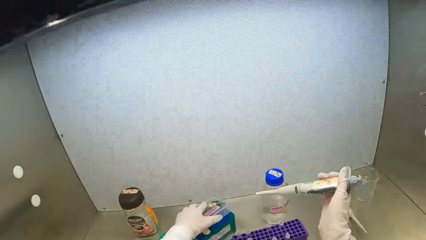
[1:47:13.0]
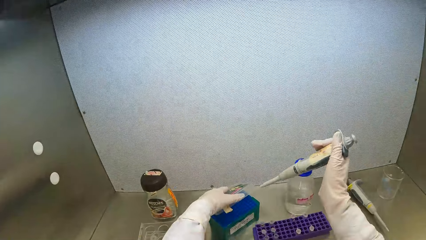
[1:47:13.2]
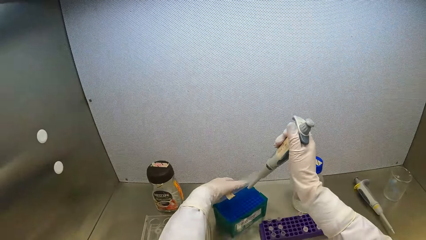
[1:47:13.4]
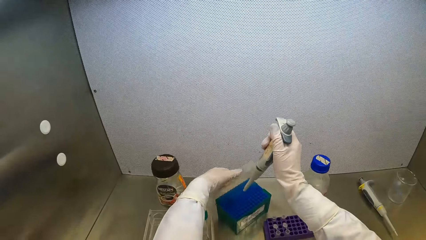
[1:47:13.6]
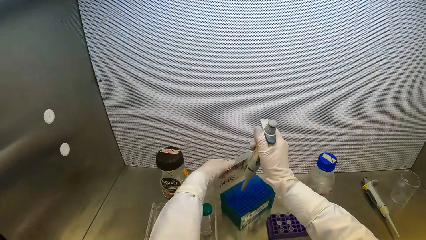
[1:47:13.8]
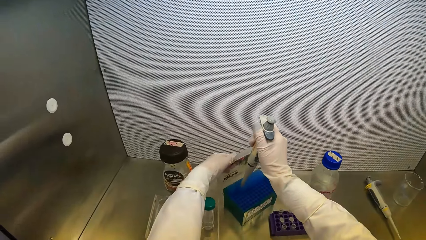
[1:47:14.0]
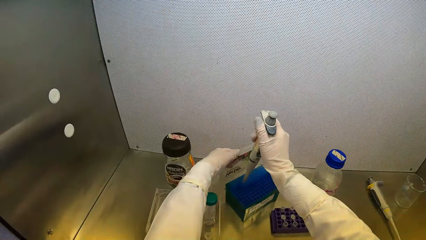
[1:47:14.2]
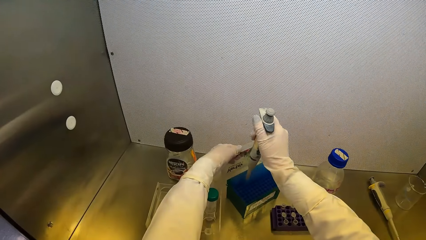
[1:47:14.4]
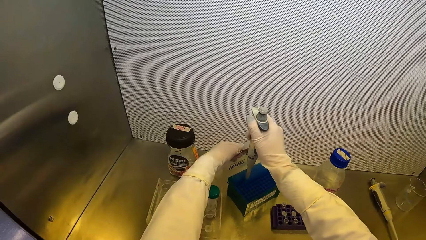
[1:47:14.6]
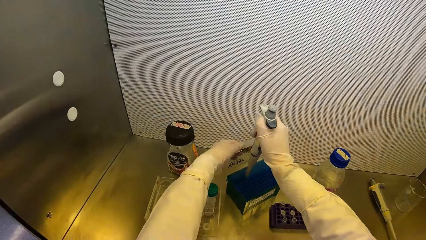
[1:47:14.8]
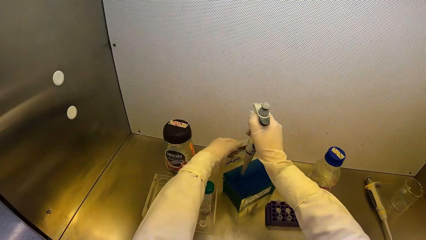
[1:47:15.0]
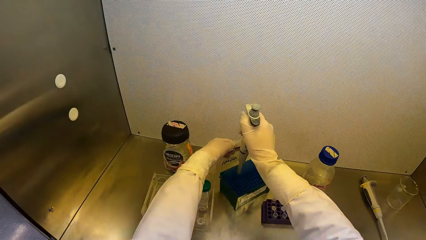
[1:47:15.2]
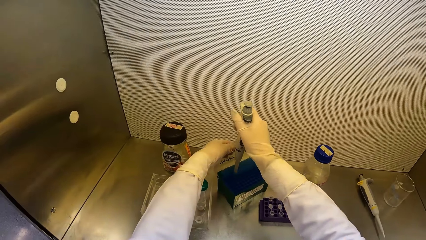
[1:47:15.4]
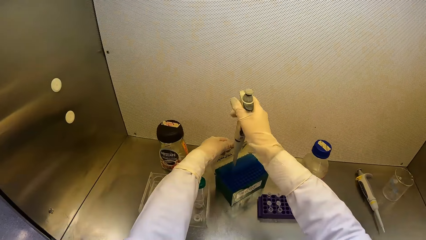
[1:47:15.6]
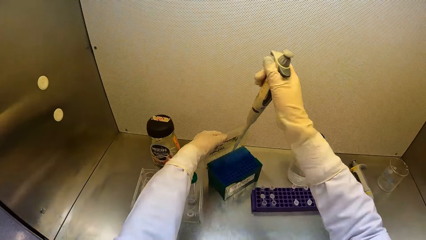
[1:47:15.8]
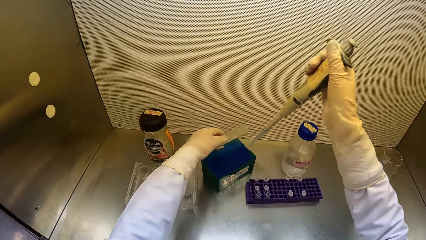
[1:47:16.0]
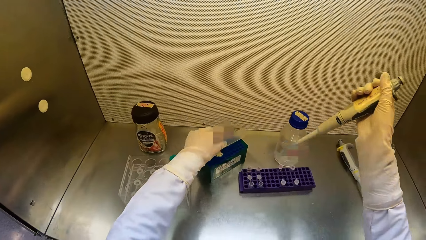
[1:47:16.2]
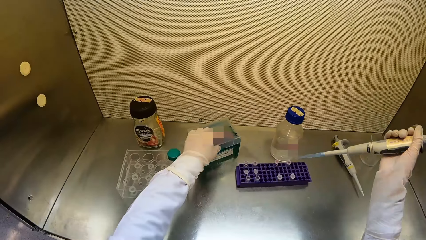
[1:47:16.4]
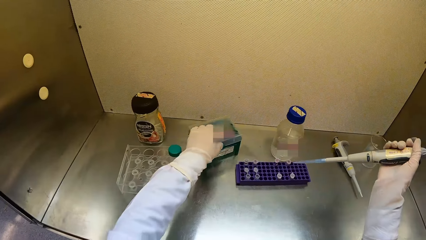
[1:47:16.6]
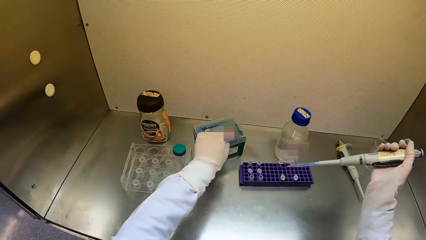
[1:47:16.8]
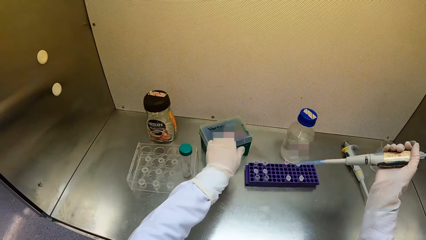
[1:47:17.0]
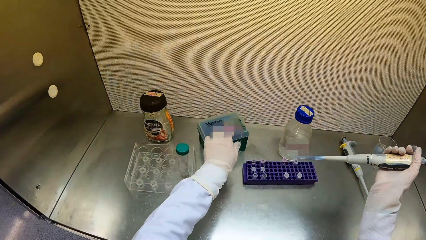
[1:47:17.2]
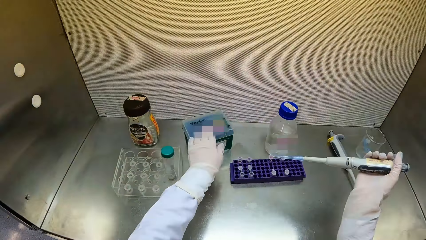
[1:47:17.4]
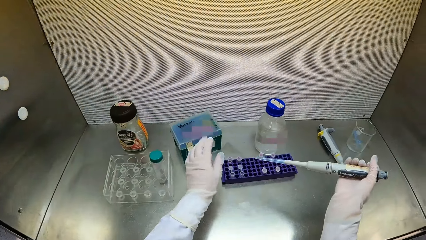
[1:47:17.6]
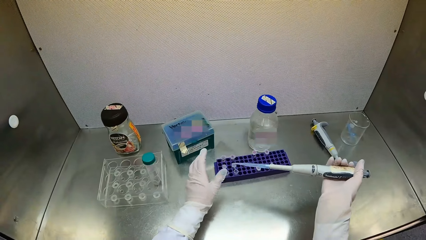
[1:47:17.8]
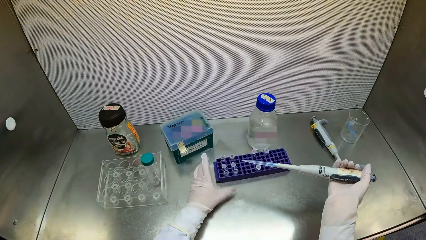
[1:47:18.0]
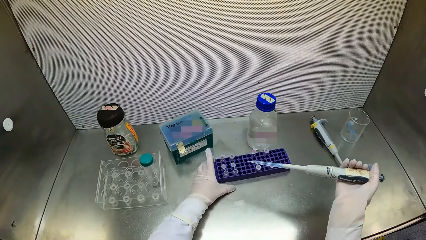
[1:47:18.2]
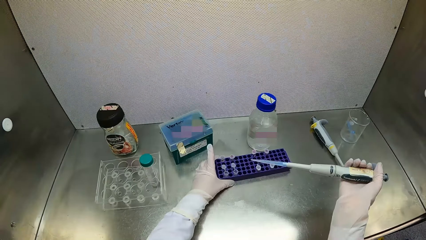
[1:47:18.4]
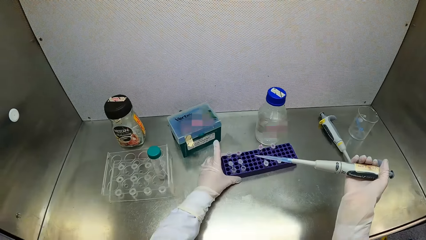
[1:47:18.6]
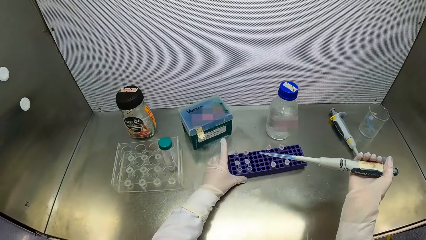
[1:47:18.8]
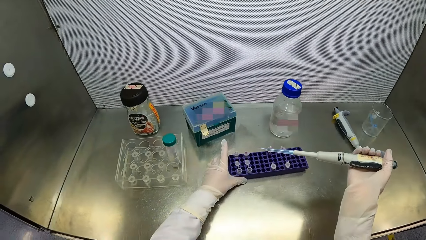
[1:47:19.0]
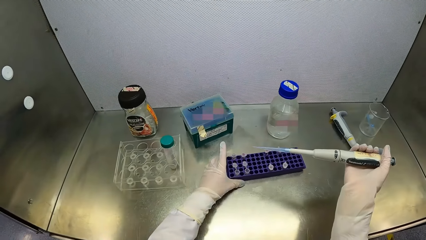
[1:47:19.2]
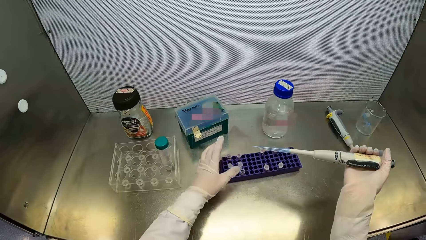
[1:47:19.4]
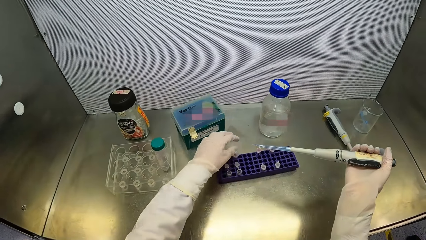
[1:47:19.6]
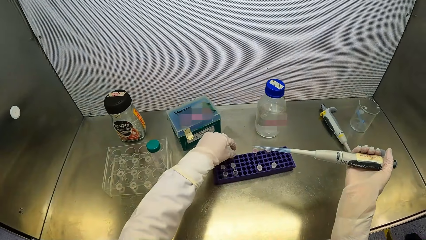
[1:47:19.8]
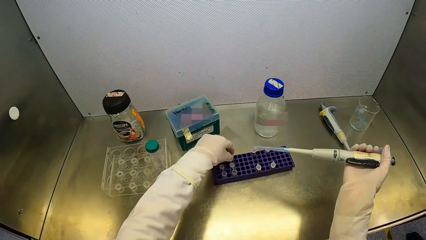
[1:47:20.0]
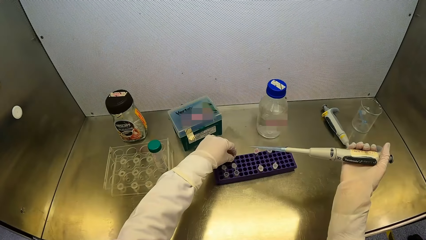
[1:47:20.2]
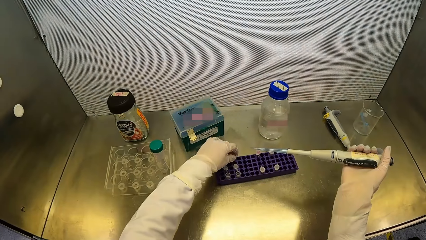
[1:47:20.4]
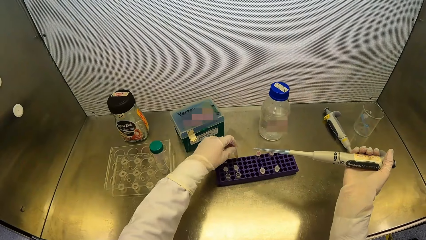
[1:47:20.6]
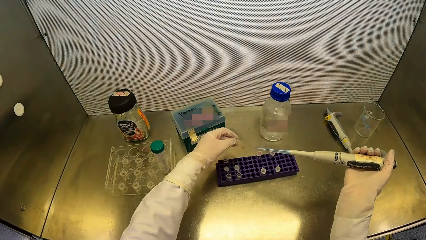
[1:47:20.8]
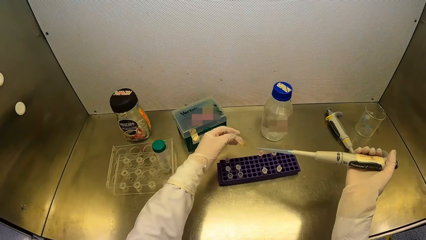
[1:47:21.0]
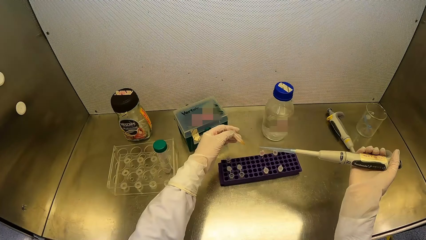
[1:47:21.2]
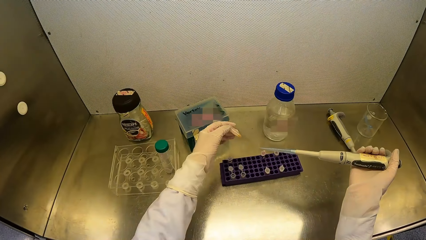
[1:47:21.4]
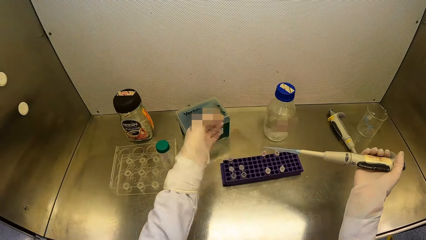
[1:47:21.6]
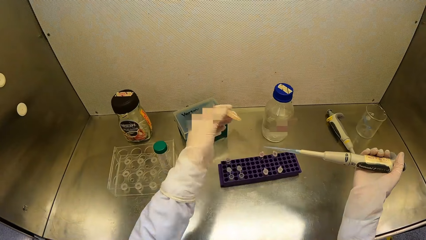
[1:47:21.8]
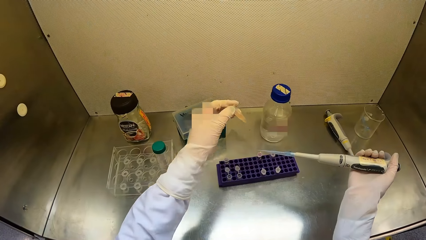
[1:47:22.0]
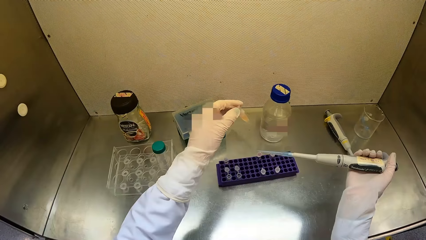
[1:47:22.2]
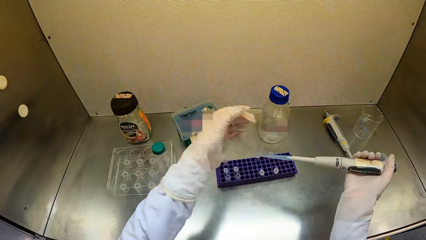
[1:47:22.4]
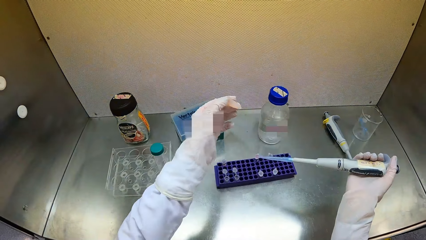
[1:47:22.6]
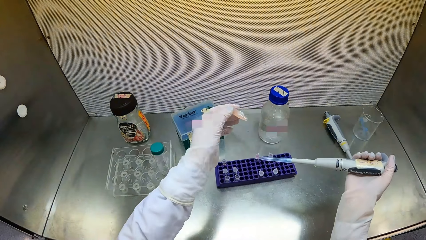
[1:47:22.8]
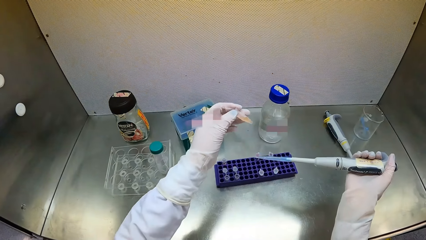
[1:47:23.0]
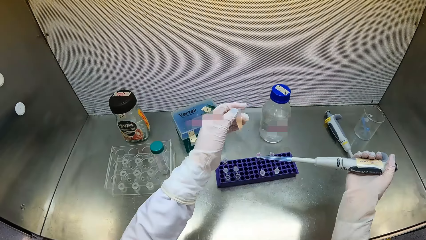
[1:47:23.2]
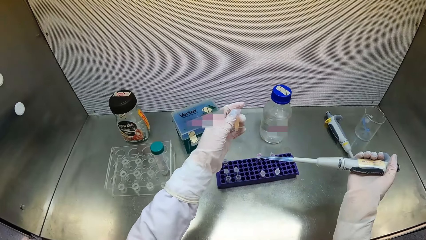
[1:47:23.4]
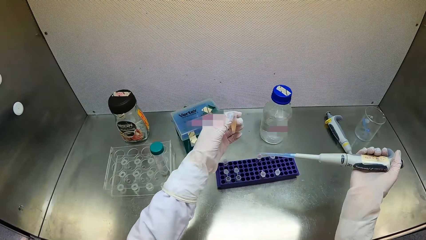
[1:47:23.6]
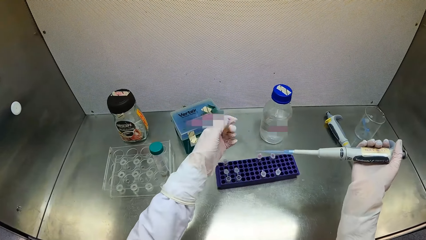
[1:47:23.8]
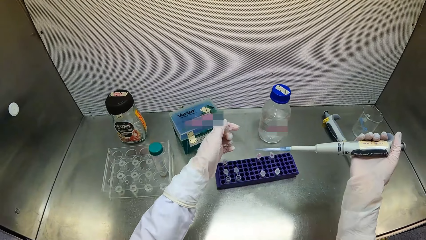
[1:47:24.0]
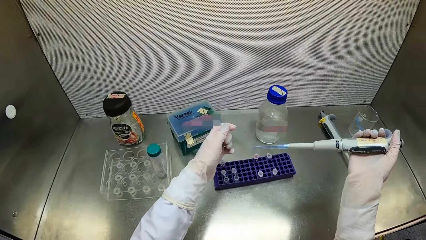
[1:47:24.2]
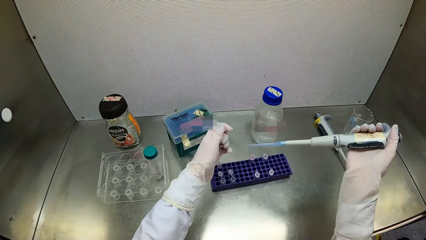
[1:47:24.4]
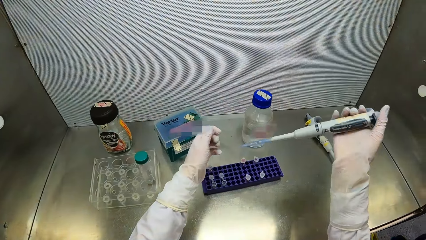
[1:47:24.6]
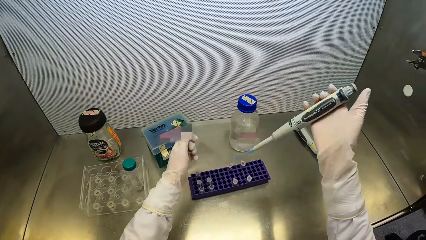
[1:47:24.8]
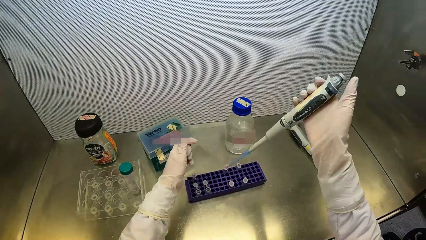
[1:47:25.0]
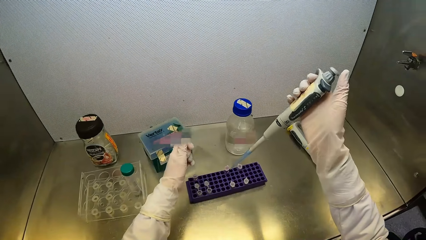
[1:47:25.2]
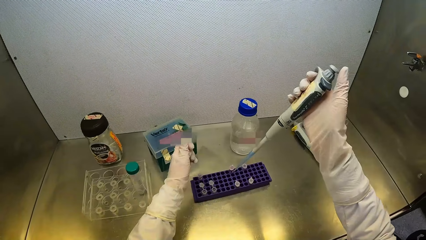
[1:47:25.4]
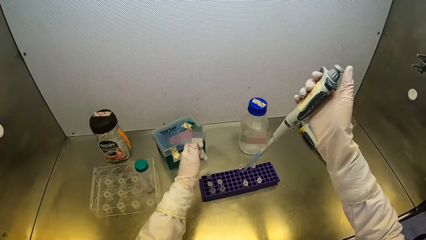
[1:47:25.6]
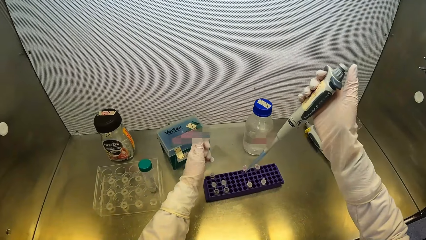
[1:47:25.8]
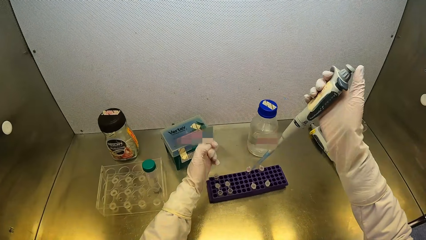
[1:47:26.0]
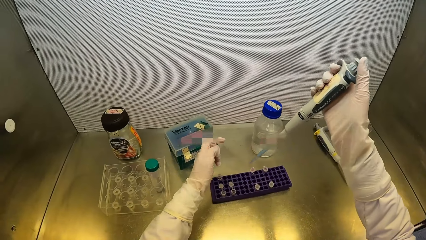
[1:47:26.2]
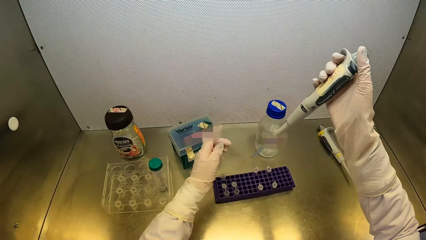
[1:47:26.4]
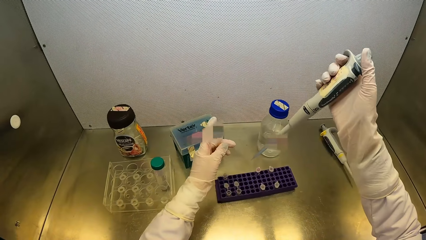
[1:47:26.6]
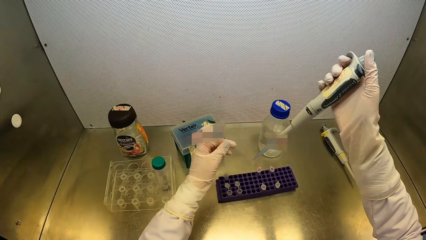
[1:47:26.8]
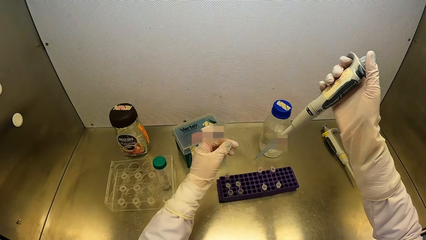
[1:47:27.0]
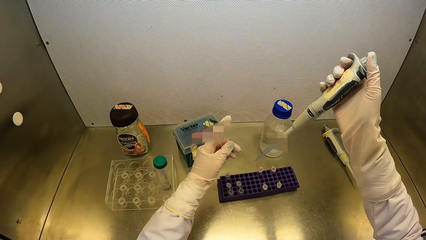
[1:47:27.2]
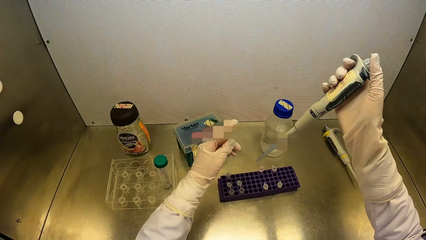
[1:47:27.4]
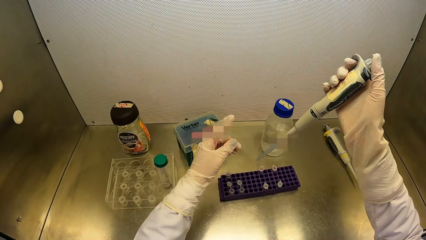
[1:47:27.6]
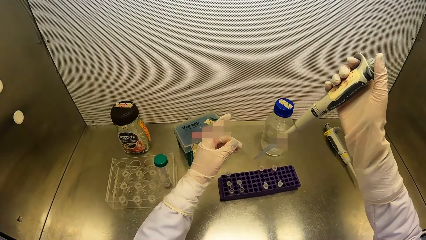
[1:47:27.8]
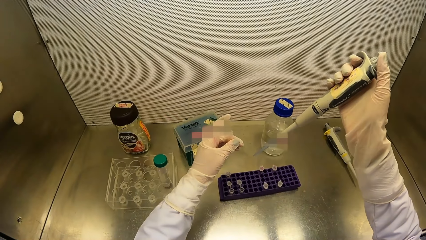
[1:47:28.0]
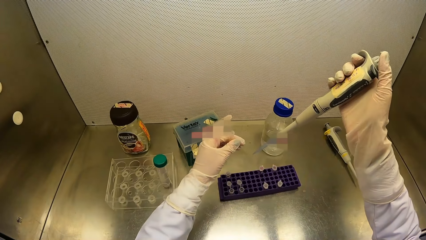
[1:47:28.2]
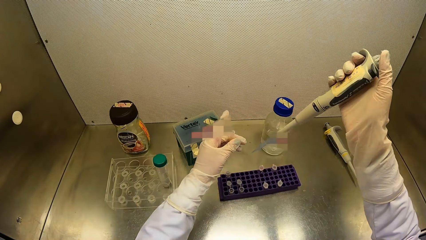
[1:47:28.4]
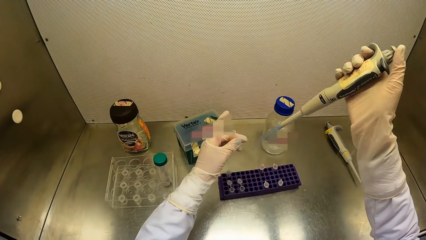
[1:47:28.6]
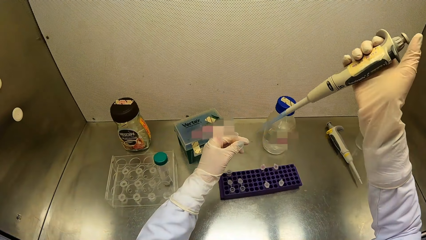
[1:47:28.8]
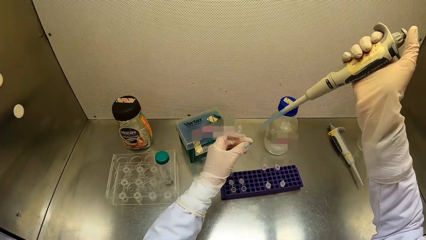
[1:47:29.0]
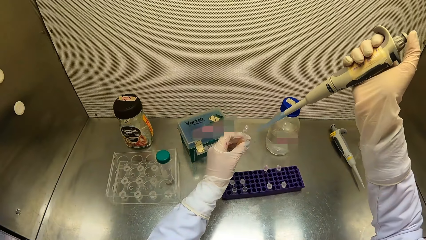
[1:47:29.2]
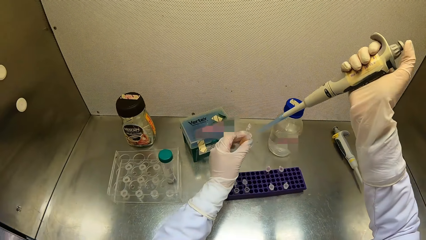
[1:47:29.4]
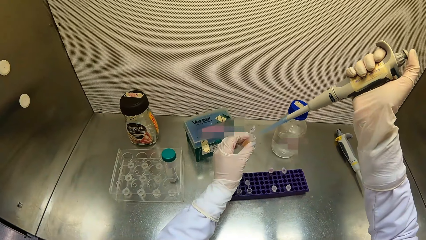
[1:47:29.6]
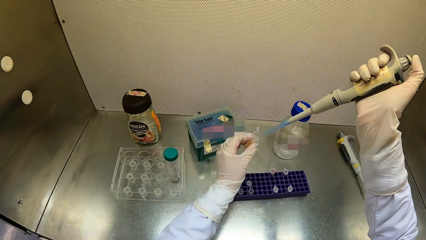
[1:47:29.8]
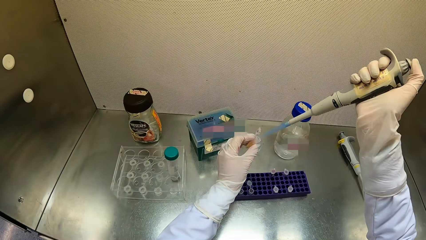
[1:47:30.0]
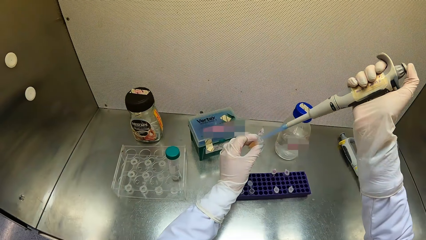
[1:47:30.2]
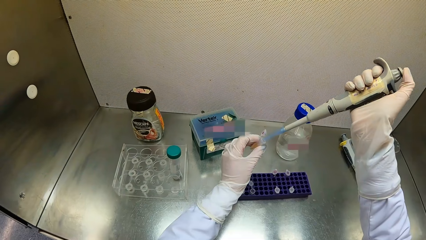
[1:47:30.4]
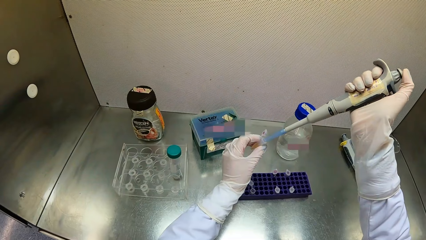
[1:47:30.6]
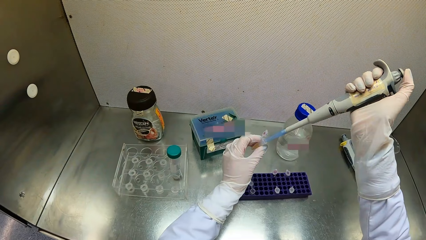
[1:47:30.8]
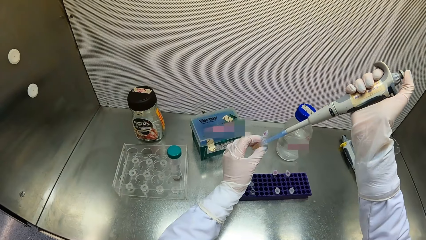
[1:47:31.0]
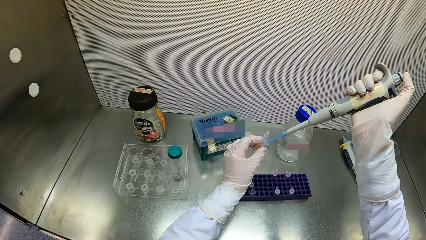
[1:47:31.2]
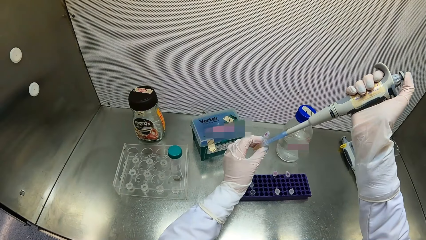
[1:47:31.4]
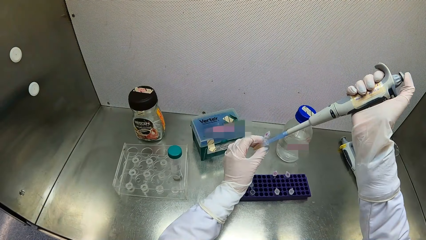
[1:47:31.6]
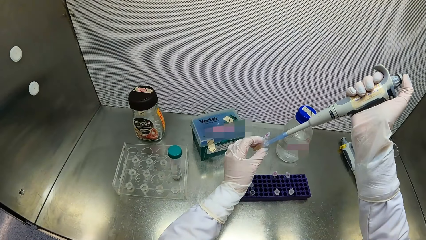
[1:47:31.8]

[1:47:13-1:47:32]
The camera wearer extracts polypropylene chemical from the test tube rack on the table top of the fume cupboard with the micropipette in her right hand. She closes the test tube rack on the table top of the fume cupboard with her left hand. She moves the test tube rack on the table top of the fume cupboard with her left hand. She moves the vial tray on the table top of the fume cupboard with her left hand. She takes the vial from the vial tray on the table top of the fume cupboard with her right hand. She shakes the vial in her right hand. She opens the vial in her left hand. She injects the polypropylene chemical in the micropipette in her right hand in the vial in her left hand.
